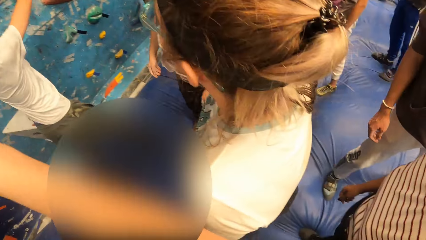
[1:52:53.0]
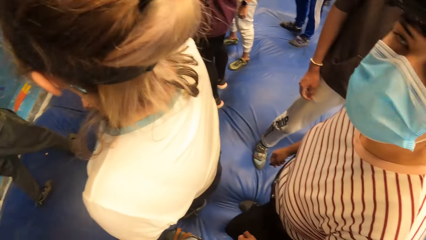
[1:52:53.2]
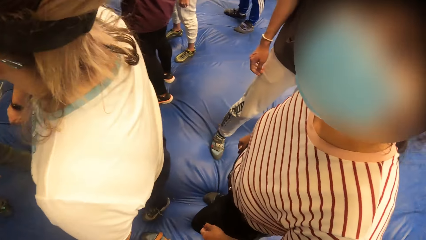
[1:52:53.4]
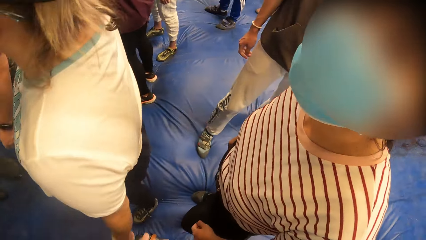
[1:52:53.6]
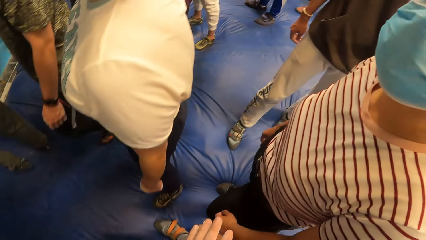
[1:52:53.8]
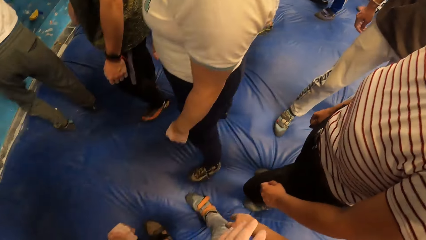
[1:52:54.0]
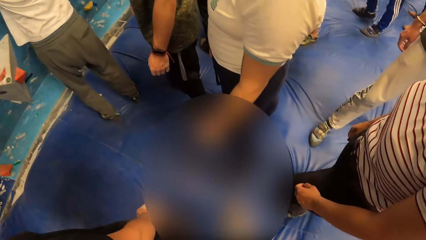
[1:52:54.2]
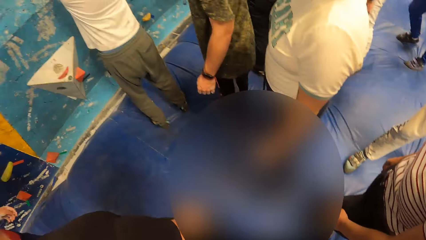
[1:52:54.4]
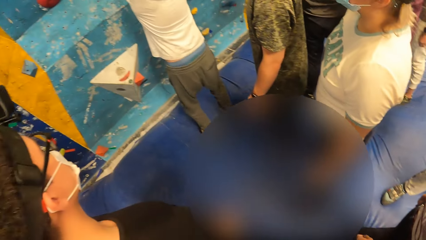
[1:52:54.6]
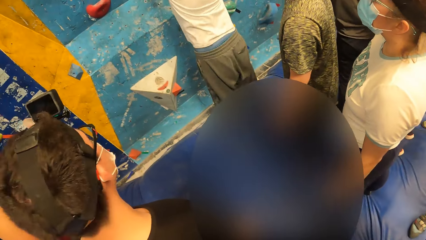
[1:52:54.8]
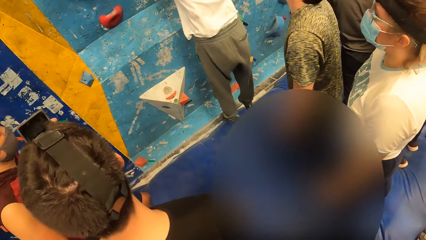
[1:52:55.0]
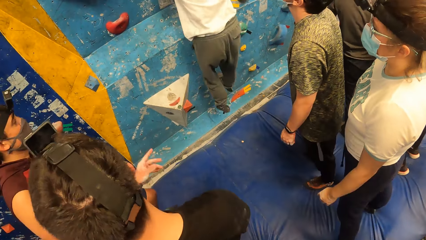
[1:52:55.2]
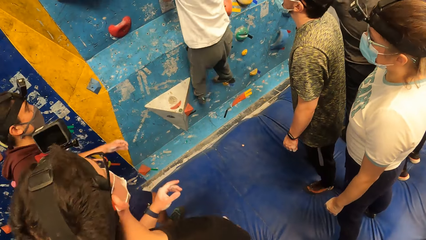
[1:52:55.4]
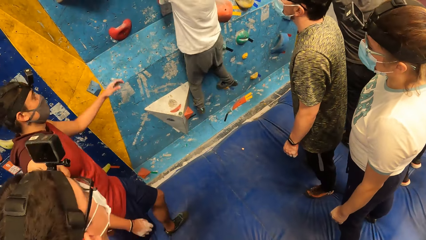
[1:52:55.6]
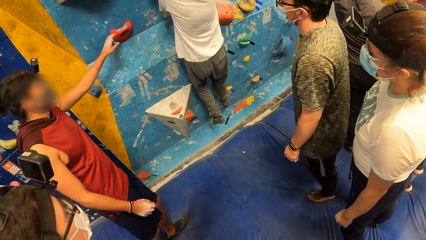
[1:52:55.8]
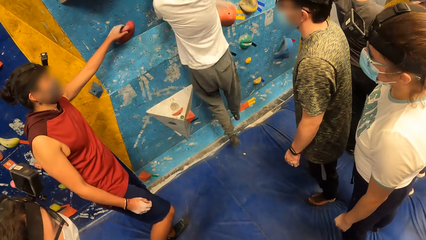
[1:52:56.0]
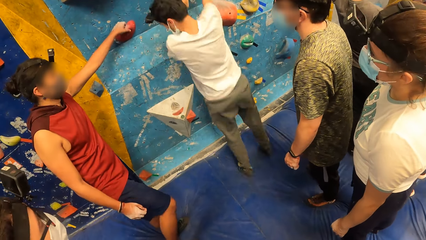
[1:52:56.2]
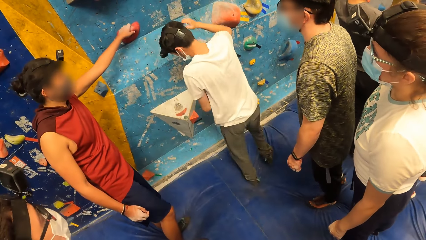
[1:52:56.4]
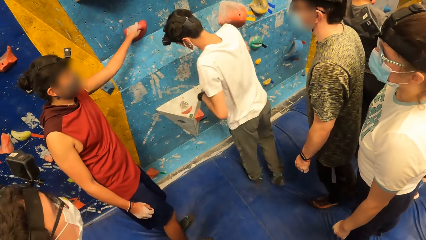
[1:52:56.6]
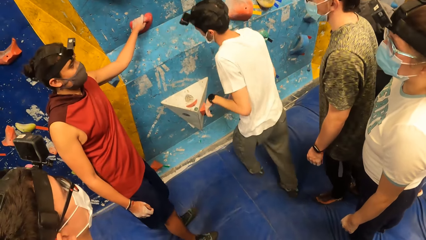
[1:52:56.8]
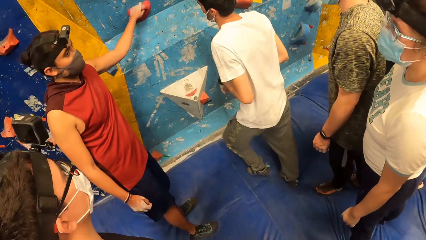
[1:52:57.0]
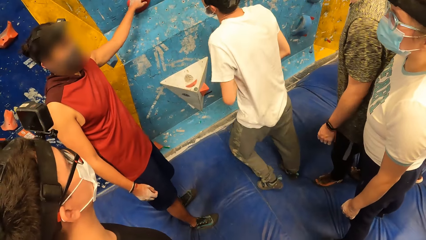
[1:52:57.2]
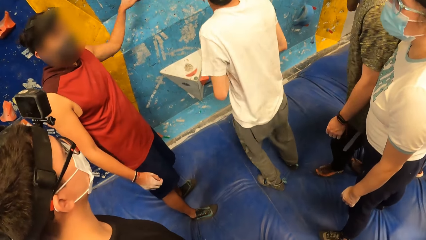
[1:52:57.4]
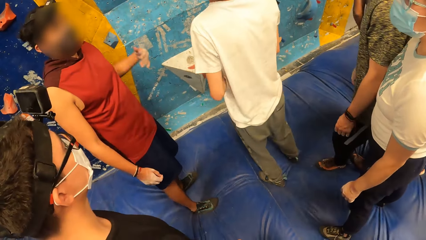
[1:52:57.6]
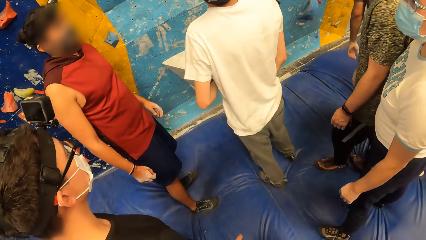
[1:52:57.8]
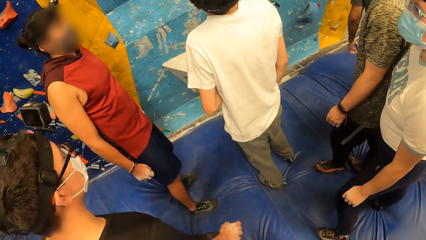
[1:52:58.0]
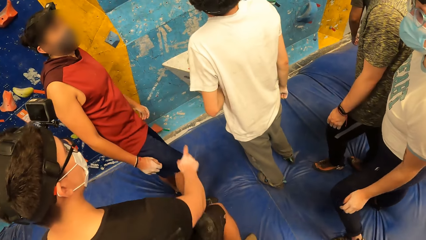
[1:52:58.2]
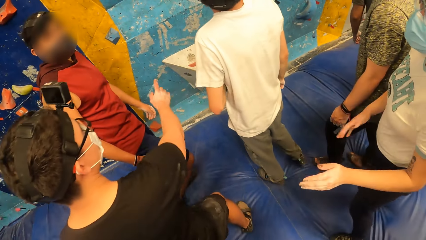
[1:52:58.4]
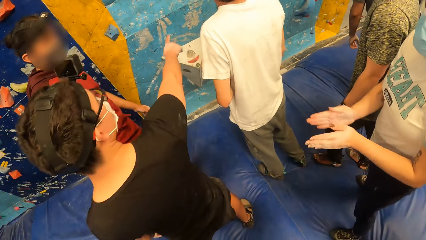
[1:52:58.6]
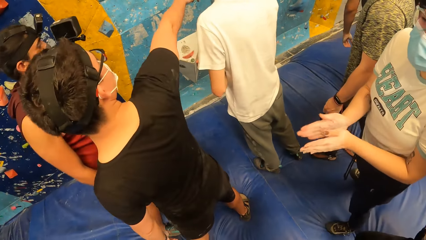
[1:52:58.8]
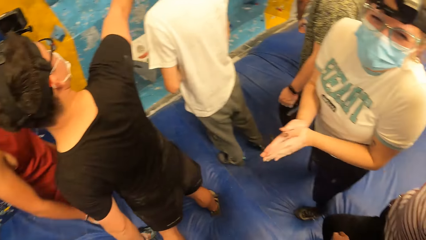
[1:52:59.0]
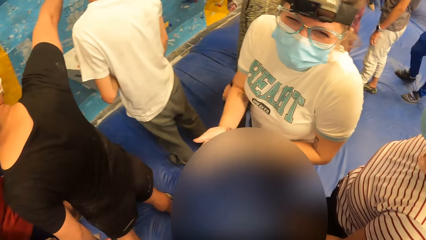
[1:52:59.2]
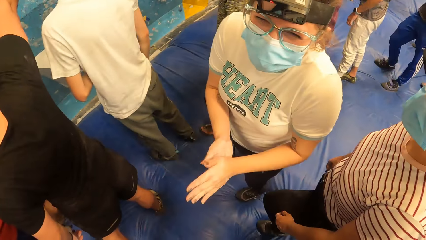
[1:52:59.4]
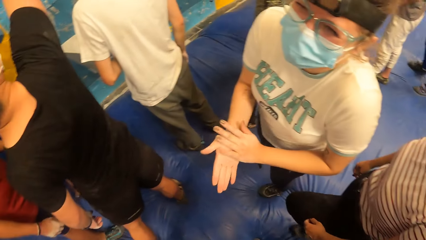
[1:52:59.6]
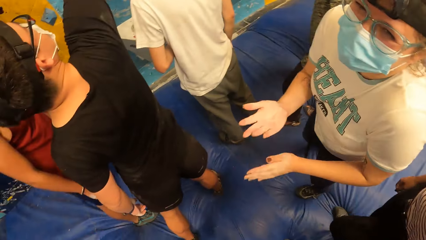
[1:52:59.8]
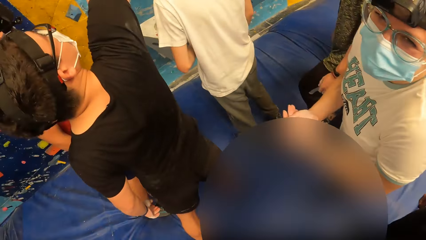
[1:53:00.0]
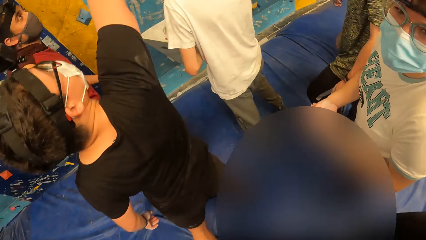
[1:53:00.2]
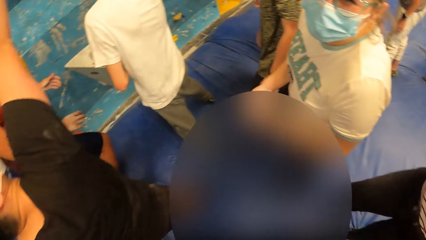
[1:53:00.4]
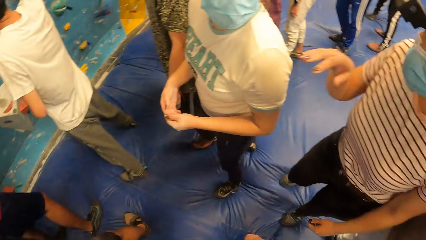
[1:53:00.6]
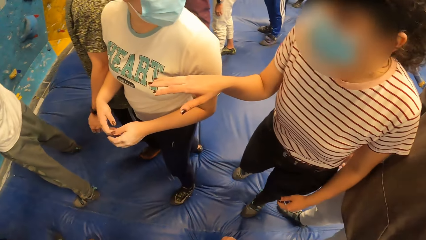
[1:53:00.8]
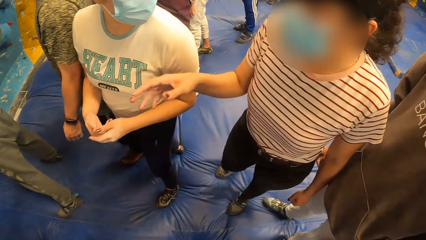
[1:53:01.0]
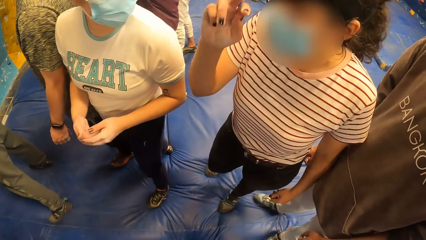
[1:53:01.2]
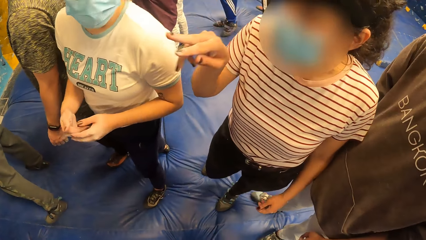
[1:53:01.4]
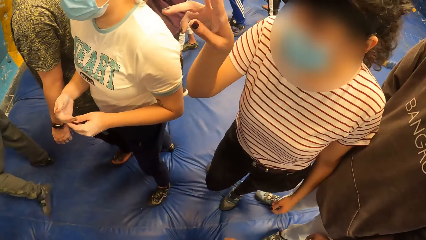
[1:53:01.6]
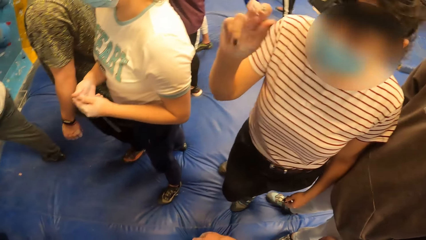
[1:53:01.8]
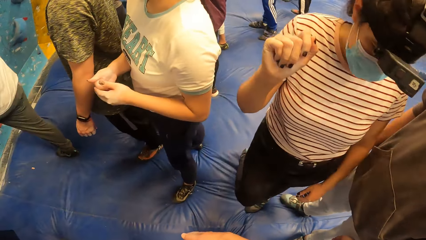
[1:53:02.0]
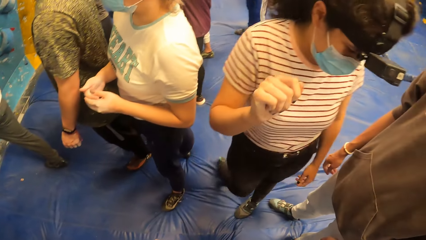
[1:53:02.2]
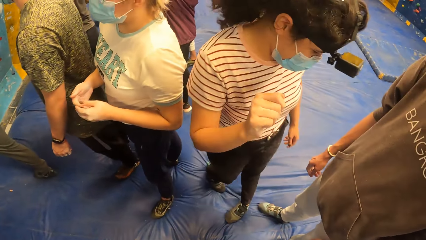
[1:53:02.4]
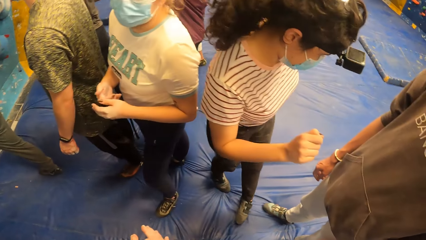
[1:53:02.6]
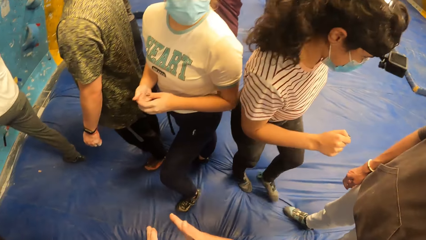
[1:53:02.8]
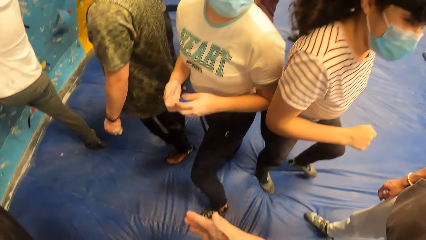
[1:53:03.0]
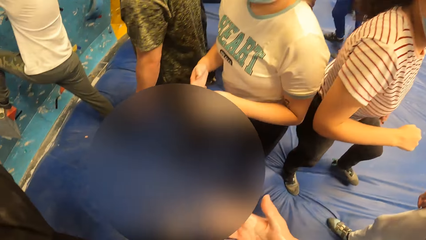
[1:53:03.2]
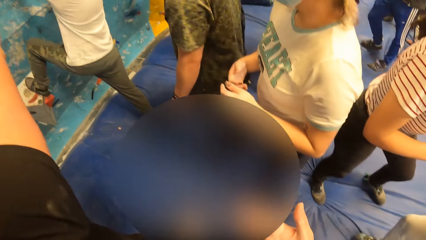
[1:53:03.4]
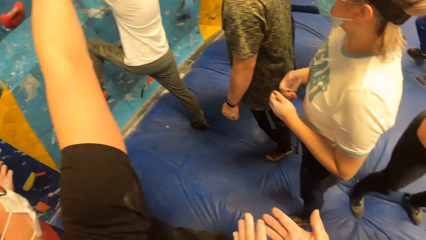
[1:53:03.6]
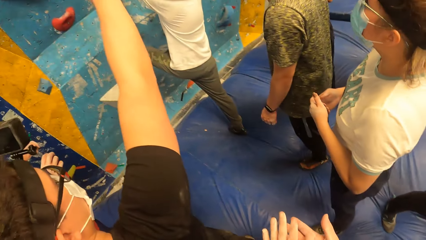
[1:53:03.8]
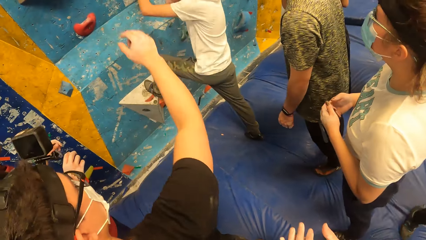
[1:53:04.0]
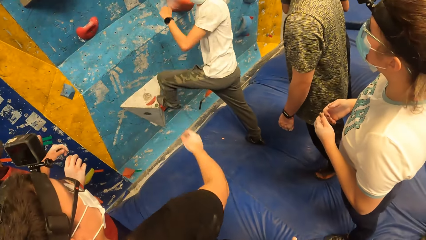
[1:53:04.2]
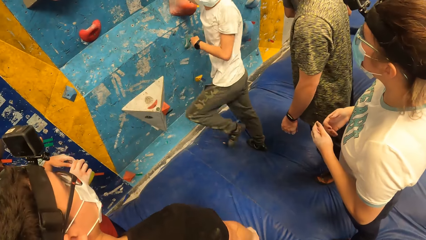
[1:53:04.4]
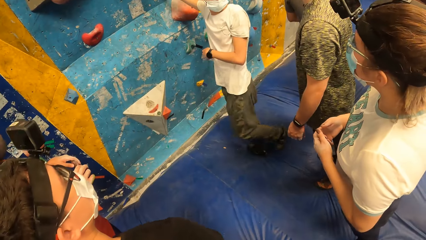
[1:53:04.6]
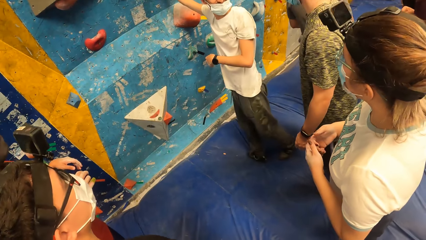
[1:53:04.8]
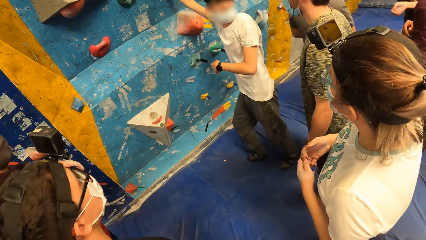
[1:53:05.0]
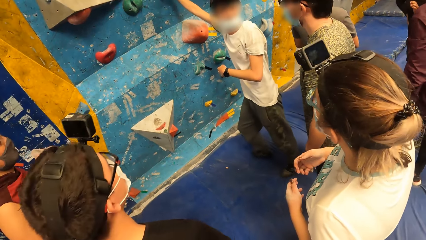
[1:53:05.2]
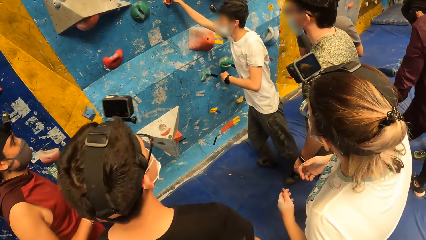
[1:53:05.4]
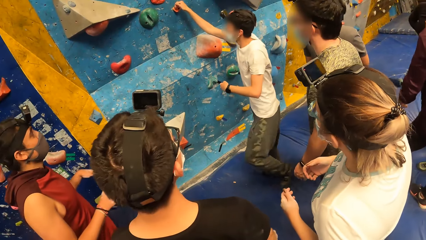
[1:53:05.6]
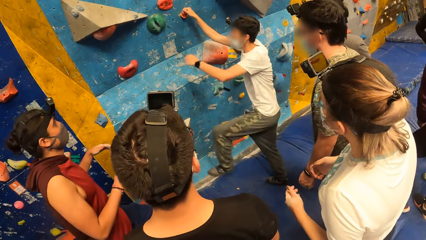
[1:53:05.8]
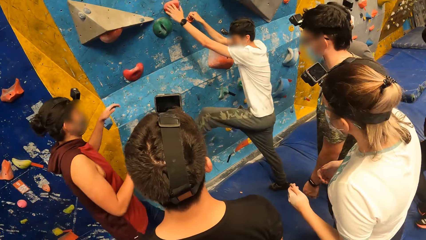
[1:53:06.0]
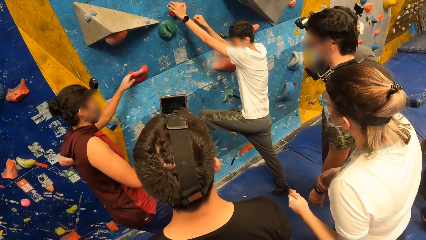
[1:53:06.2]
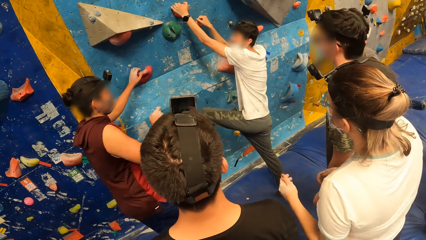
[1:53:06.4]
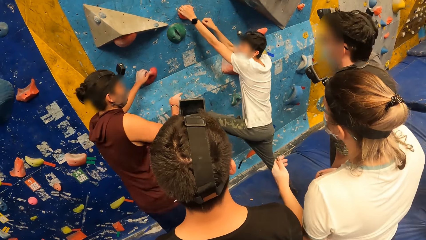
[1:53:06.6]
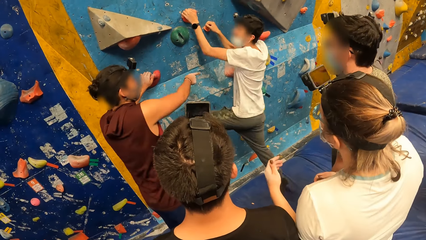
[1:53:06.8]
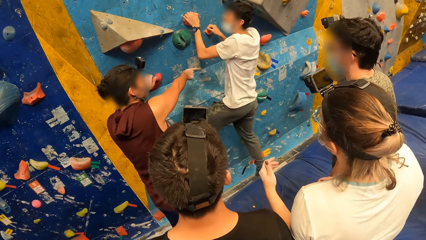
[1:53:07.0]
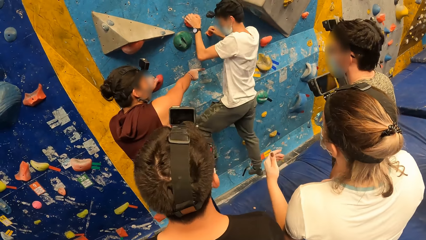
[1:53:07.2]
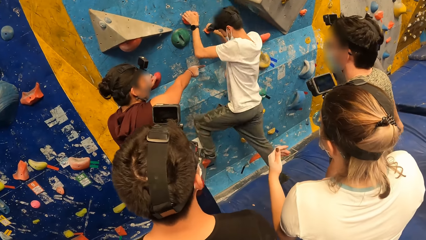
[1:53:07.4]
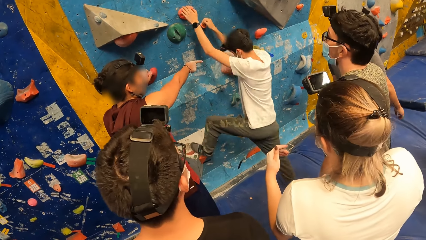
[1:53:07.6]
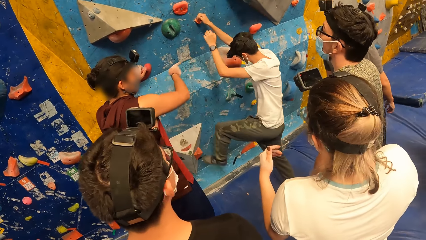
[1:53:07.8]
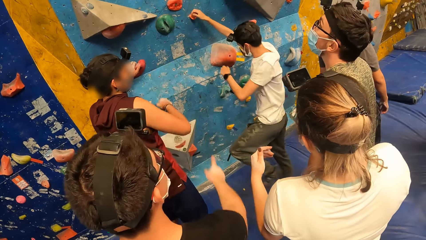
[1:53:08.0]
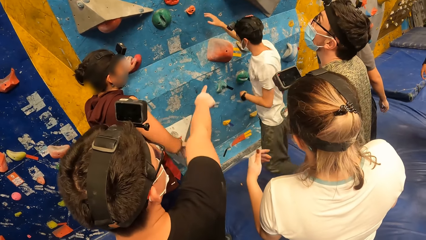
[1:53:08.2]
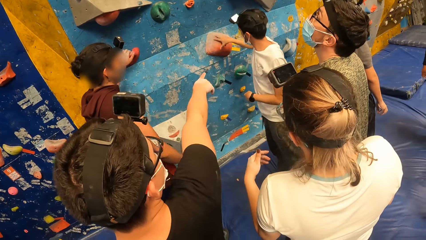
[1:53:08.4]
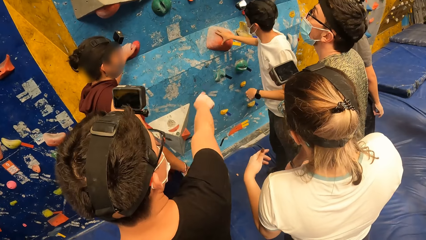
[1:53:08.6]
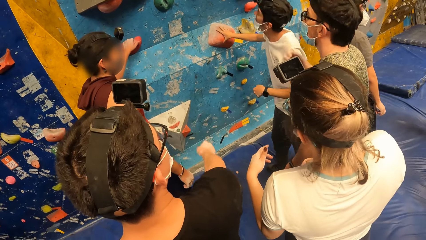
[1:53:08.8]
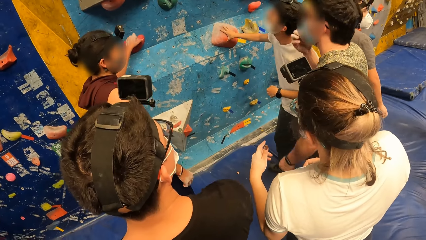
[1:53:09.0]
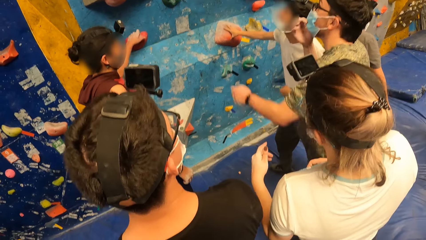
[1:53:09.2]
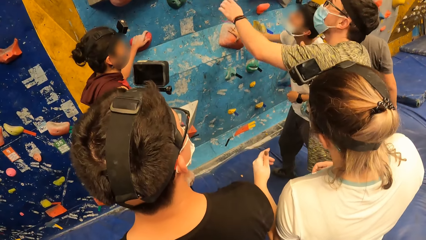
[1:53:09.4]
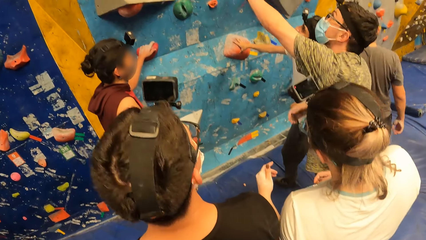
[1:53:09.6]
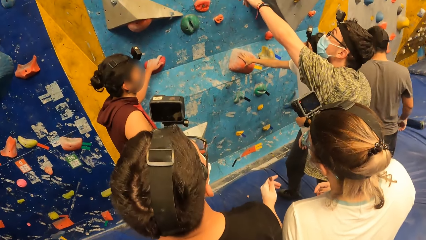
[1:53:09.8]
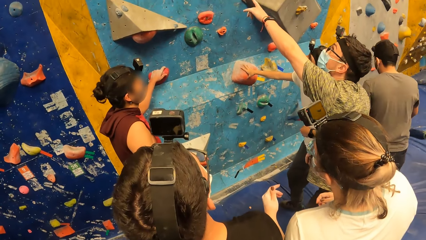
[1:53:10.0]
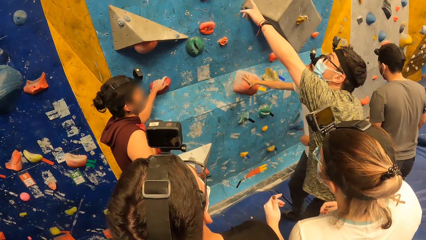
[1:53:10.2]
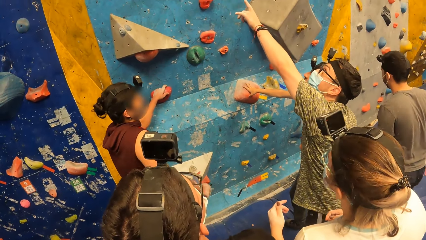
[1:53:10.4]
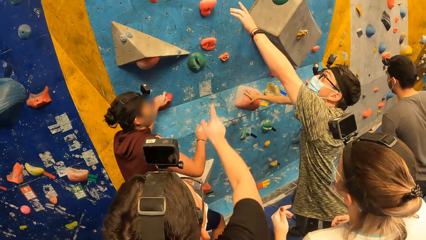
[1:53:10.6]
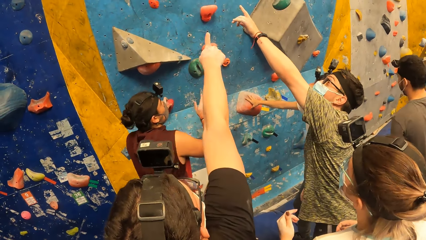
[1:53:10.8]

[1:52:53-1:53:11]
The camera wearer gestures using her hands. She points on the climbing wall. She looks around. She looks at the climbing wall. A person climbs the wall and drops to the ground. The camera wearer talks to another person. She looks around. She gestures using her hands. The first person climbs the wall and drops to the ground. The first person climbs the wall and drops to the ground again.
